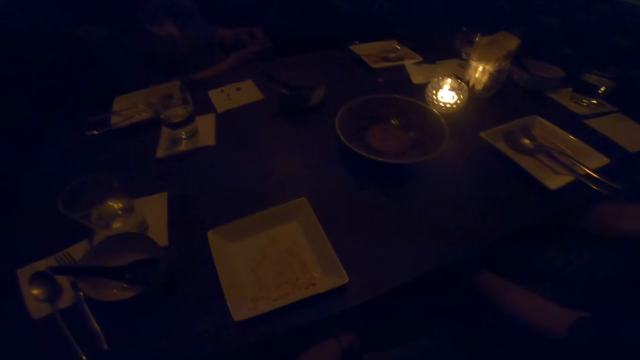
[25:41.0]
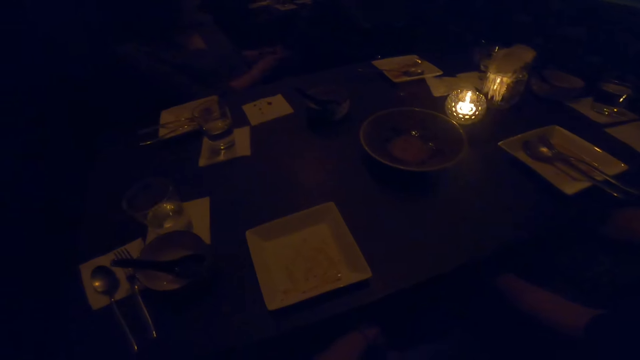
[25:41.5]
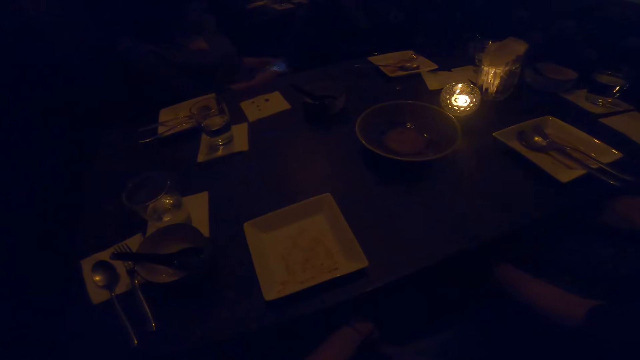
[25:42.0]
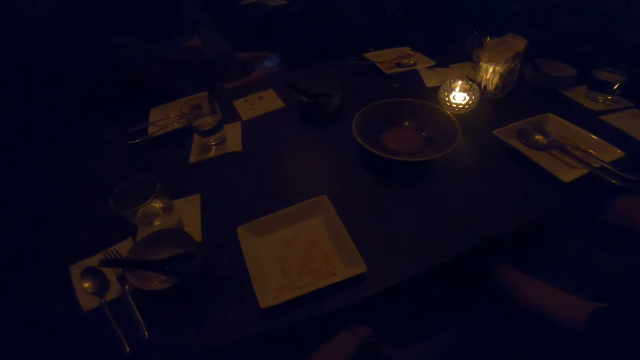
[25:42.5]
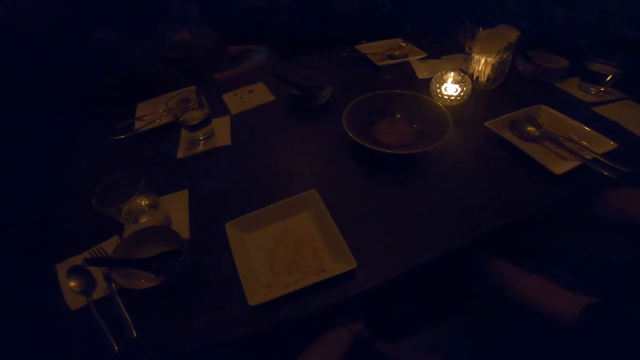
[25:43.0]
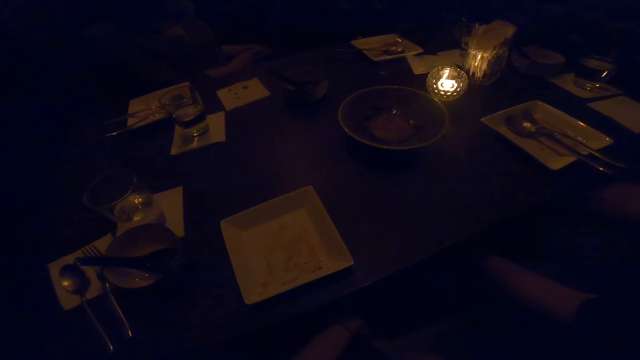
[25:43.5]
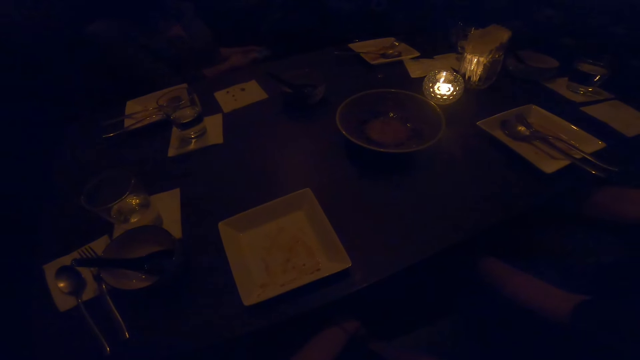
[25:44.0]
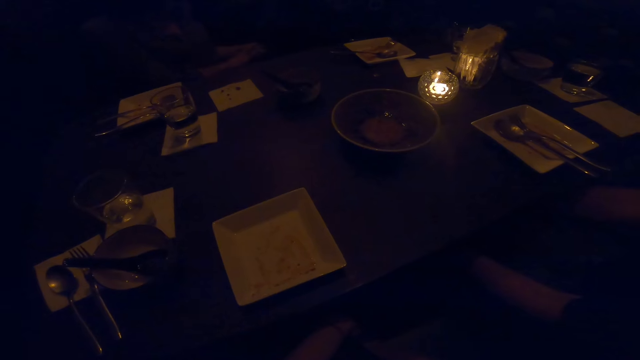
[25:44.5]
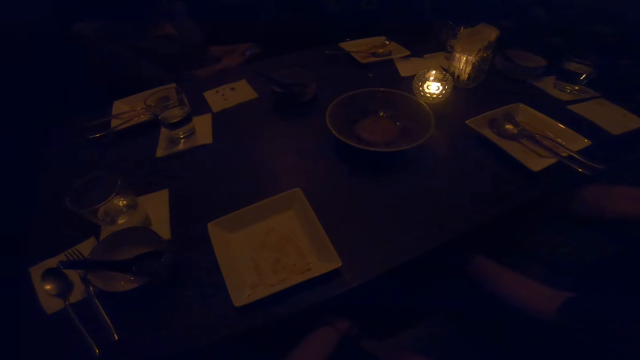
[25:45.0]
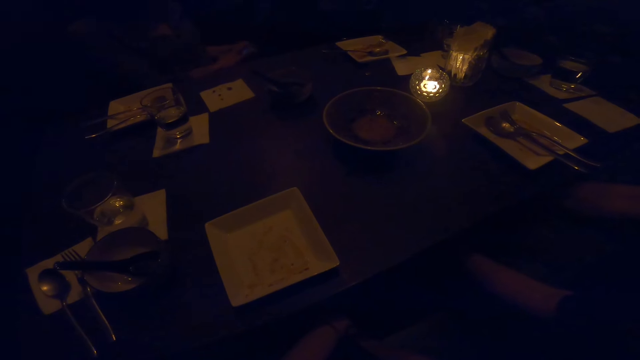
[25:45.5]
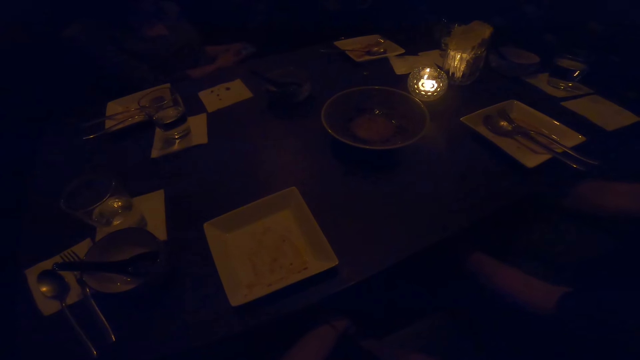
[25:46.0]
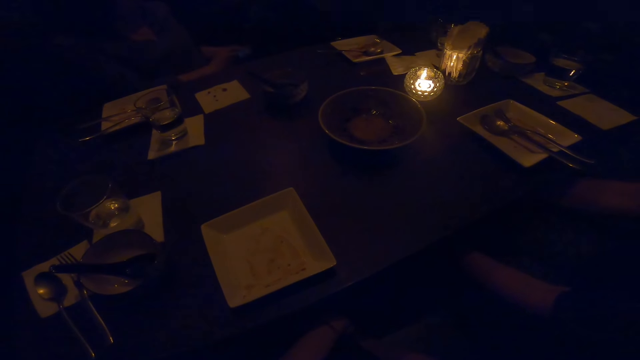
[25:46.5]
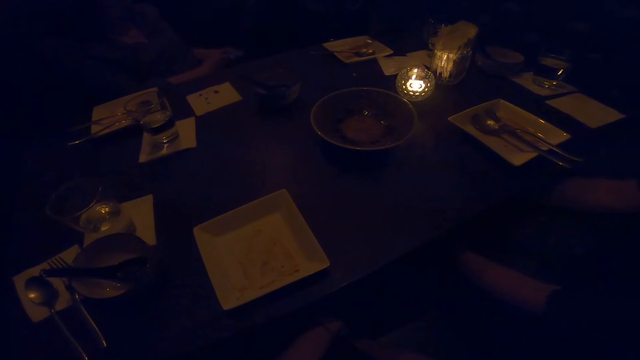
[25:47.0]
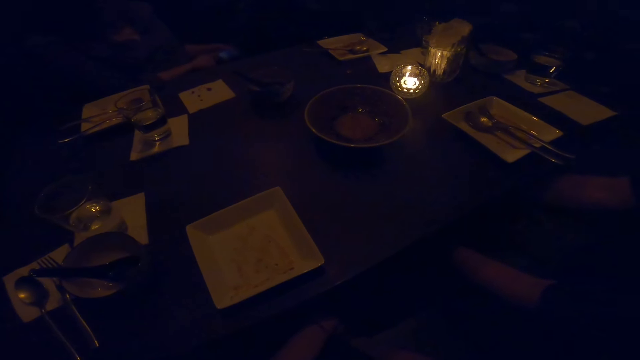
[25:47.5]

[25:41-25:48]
A man operates the phone.

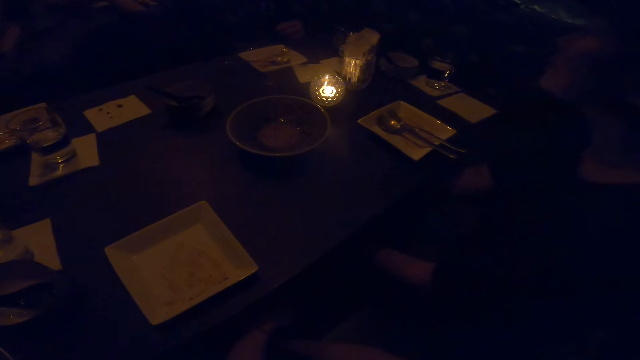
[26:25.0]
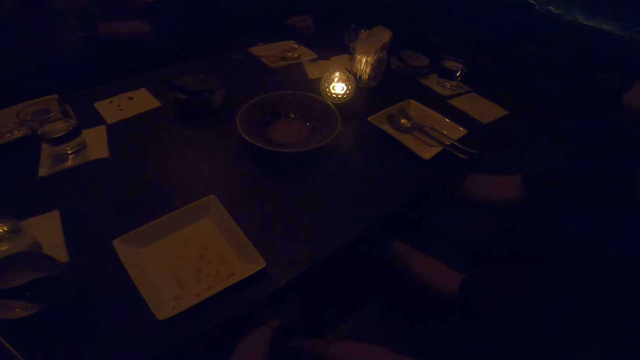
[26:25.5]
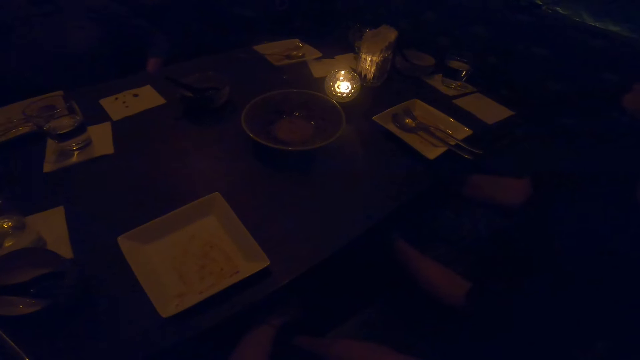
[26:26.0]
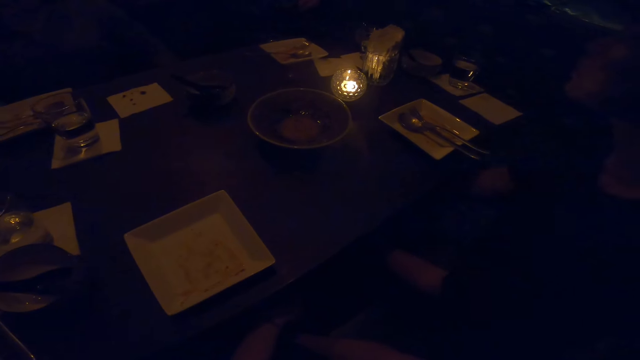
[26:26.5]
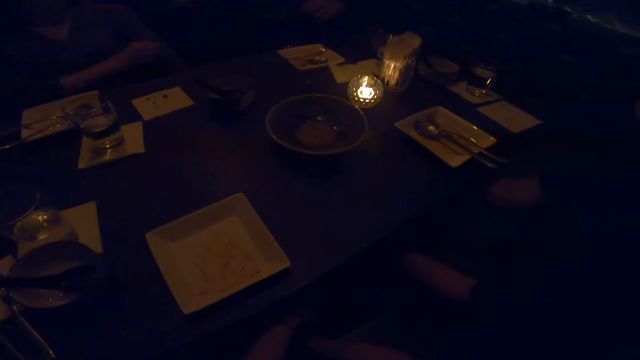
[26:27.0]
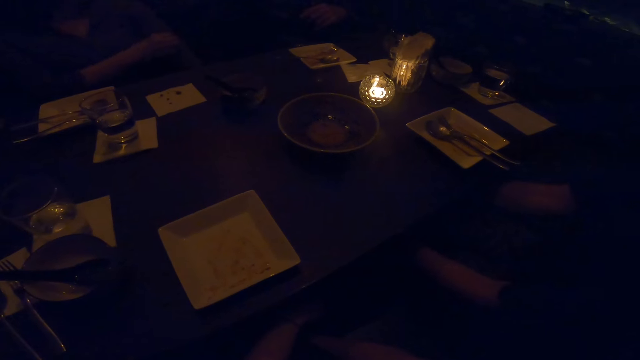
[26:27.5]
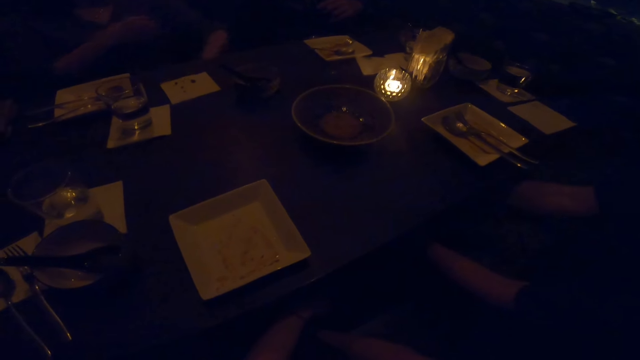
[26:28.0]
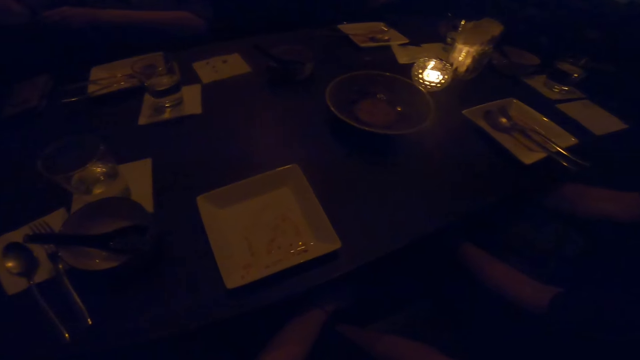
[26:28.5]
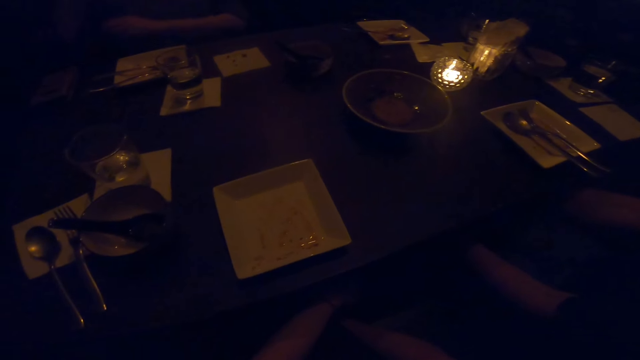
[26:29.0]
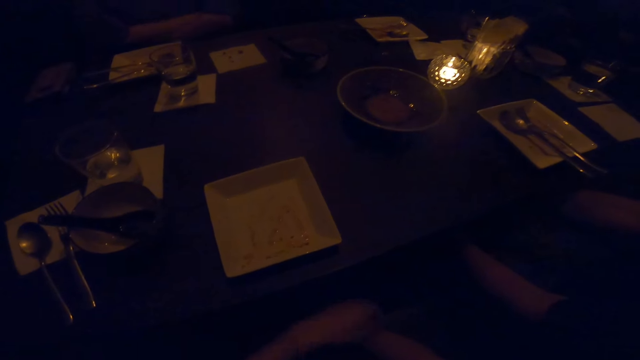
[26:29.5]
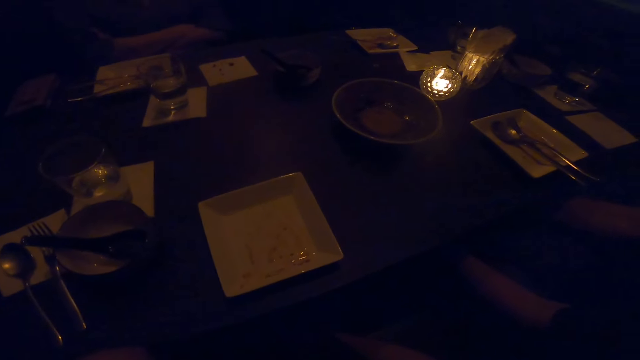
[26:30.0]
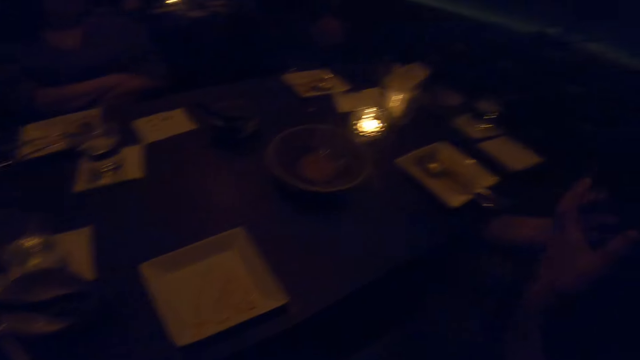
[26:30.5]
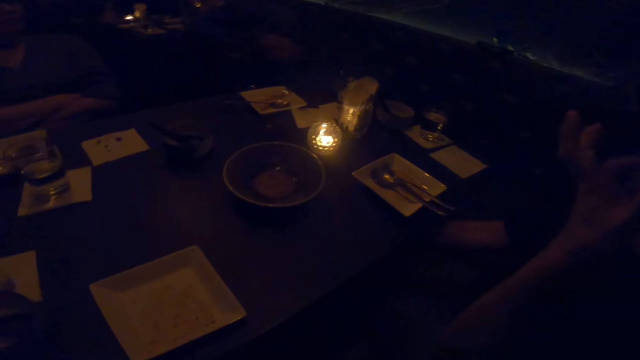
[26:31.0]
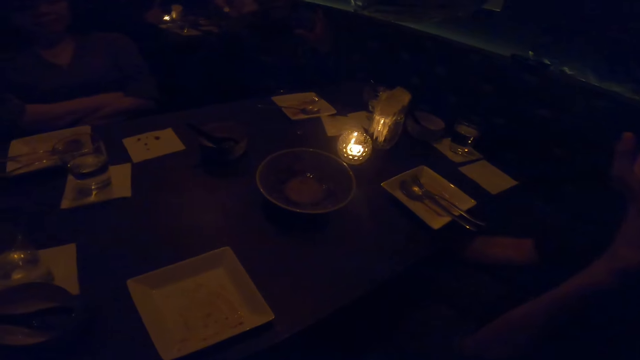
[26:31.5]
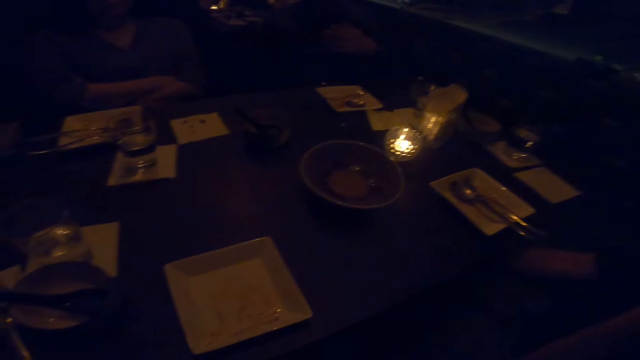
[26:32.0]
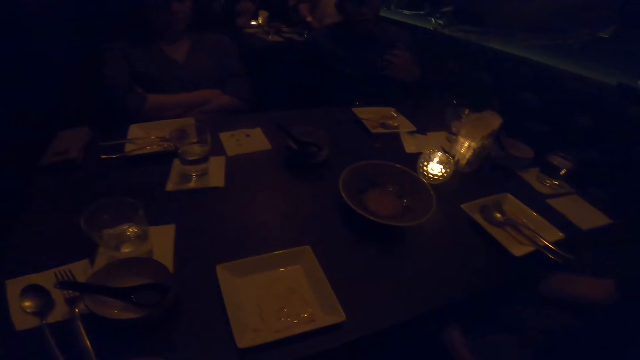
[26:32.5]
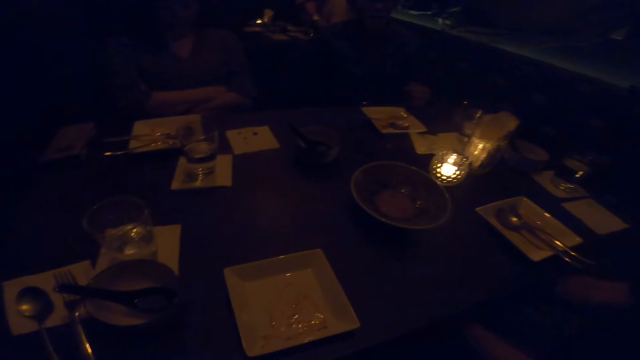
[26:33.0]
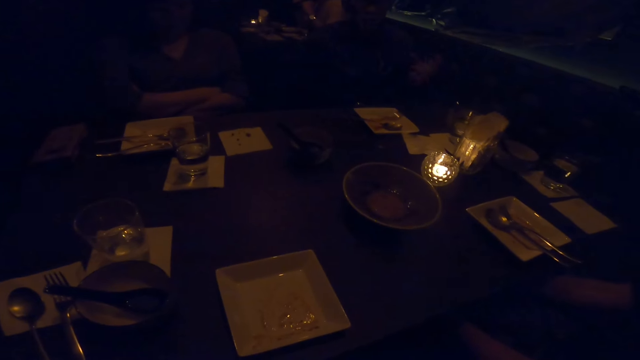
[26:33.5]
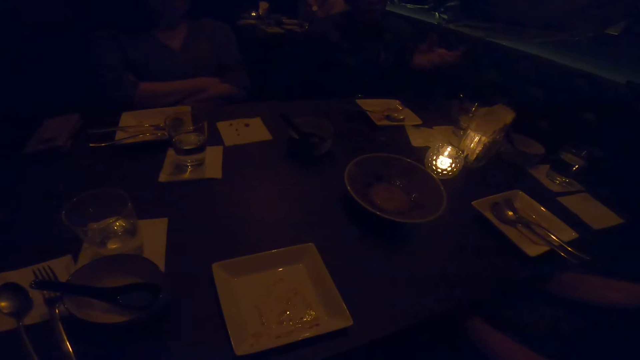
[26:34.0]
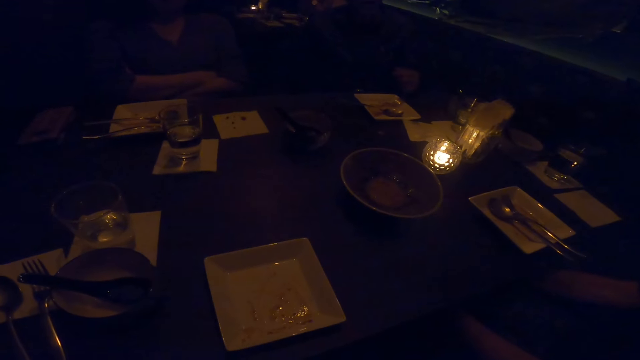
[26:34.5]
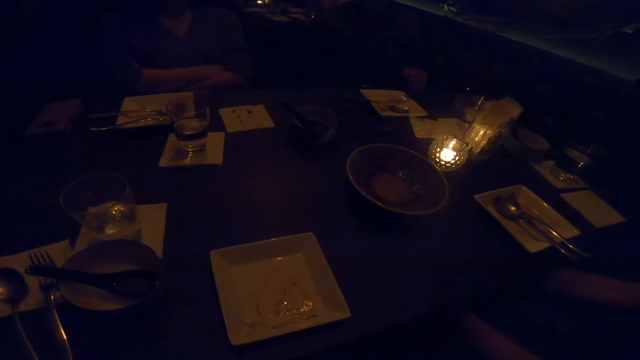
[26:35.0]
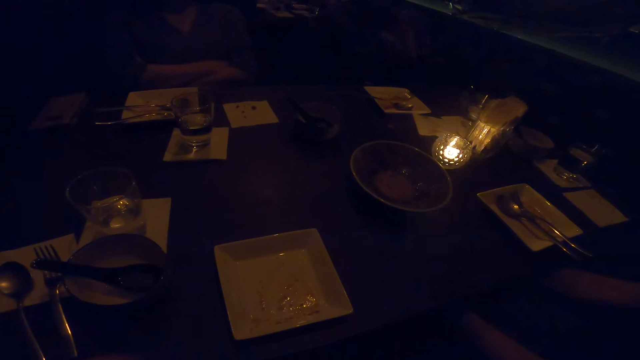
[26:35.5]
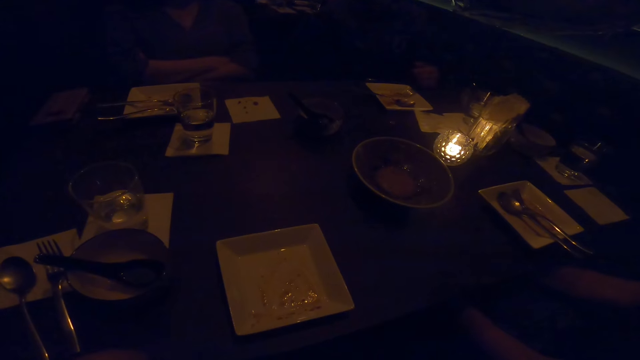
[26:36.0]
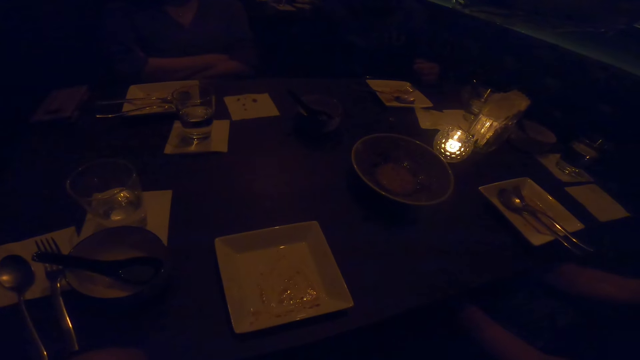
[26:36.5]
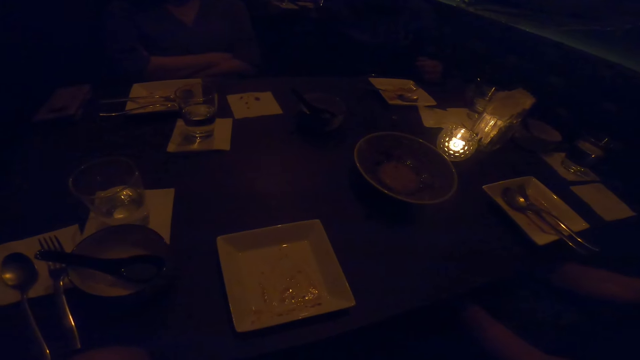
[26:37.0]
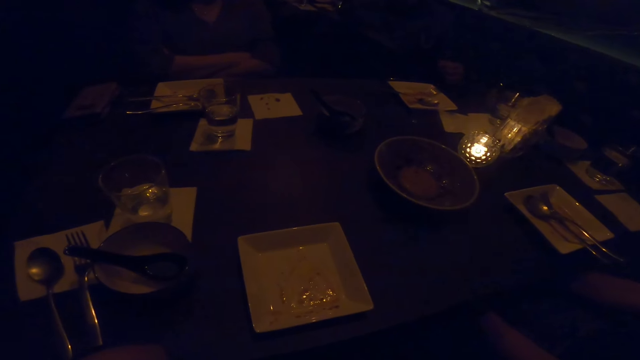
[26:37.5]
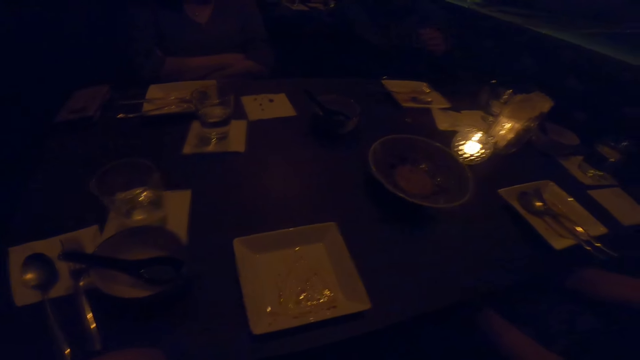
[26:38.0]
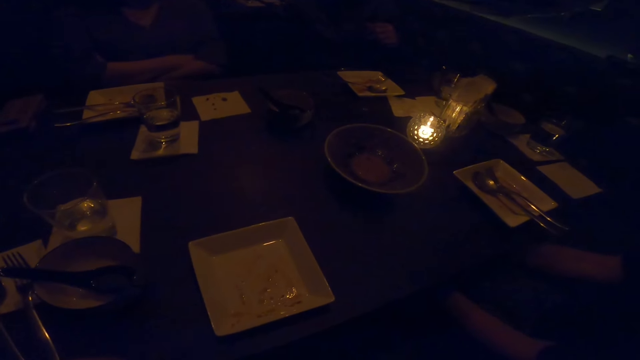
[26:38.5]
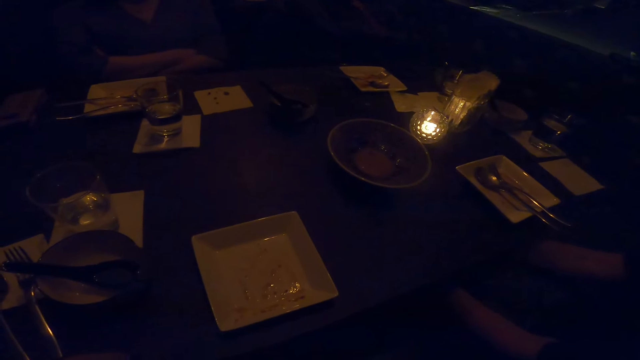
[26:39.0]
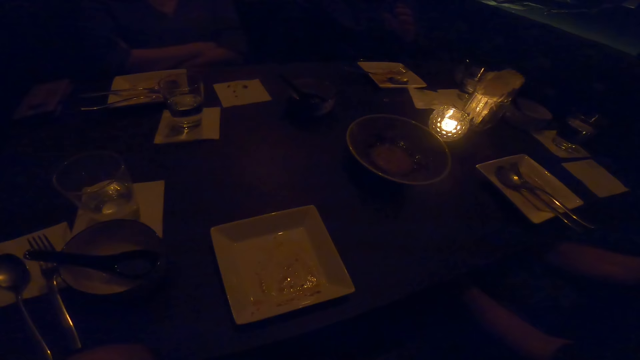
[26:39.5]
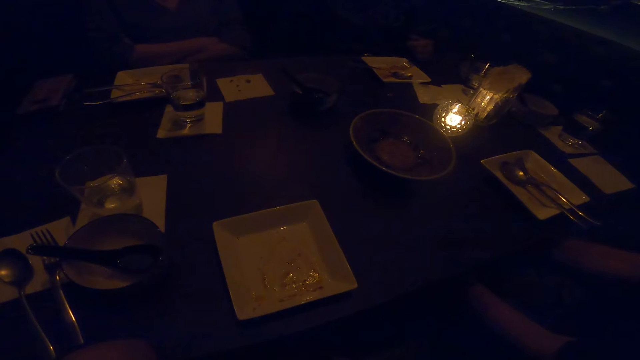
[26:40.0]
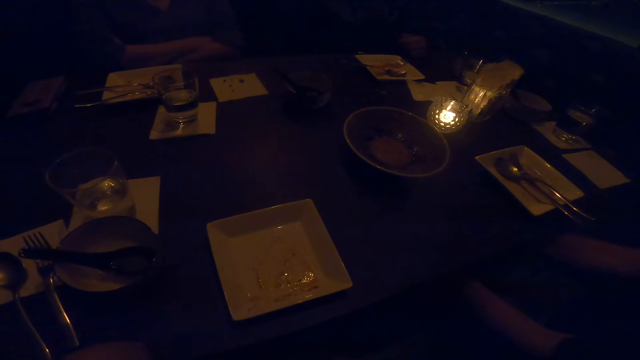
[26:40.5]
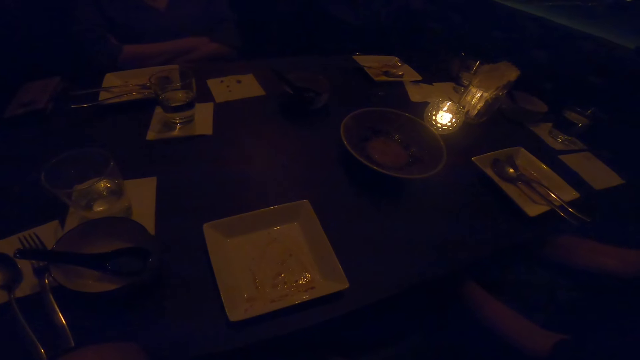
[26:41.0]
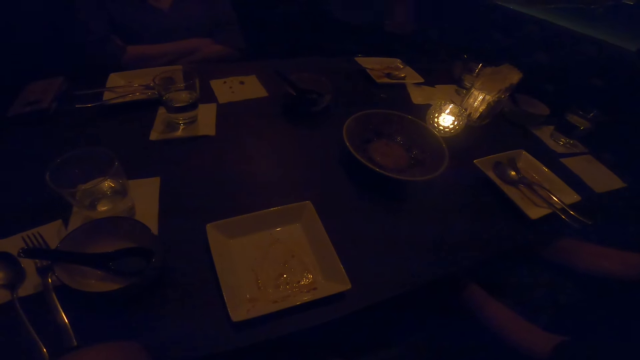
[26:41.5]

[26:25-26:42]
The camera wearer pulls the cloth. A female does a hand movement.
